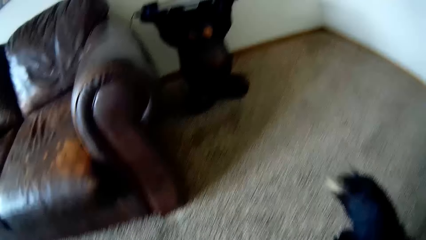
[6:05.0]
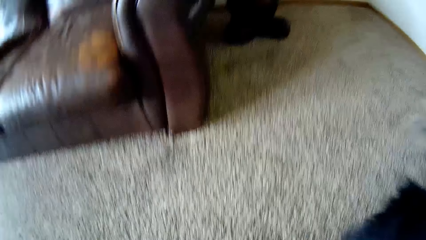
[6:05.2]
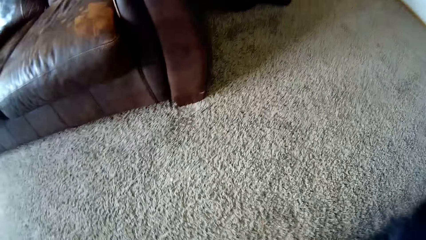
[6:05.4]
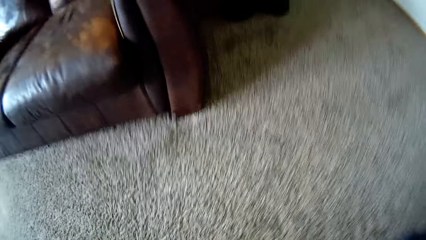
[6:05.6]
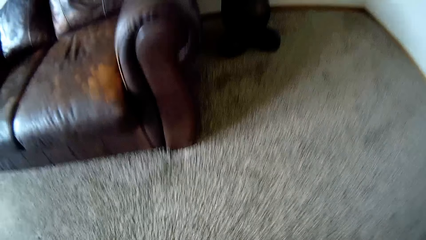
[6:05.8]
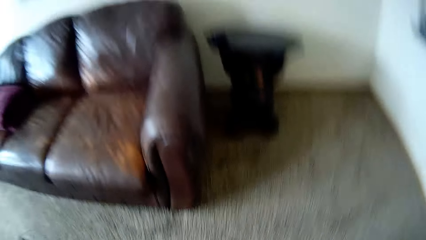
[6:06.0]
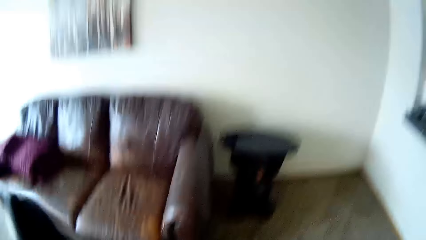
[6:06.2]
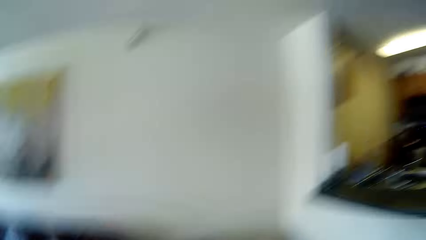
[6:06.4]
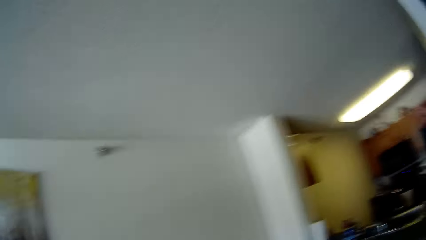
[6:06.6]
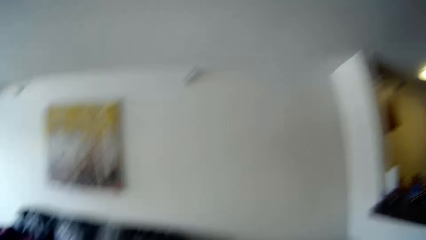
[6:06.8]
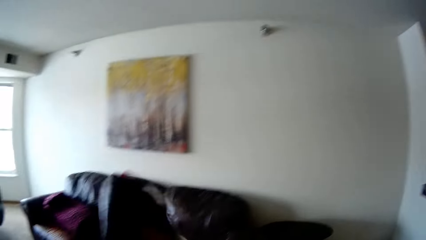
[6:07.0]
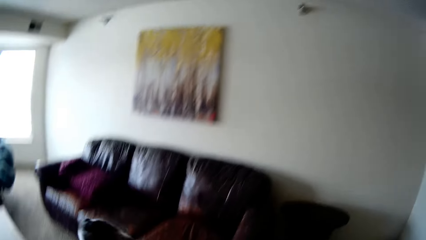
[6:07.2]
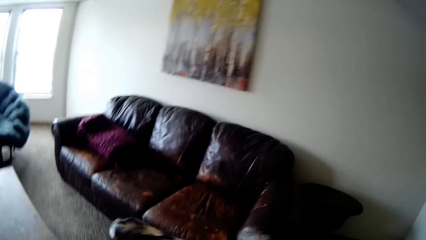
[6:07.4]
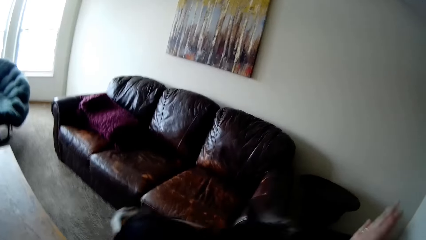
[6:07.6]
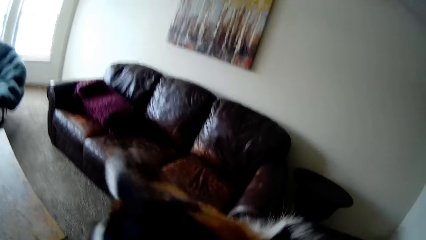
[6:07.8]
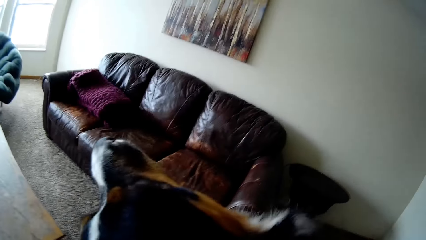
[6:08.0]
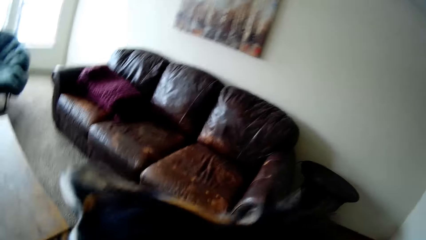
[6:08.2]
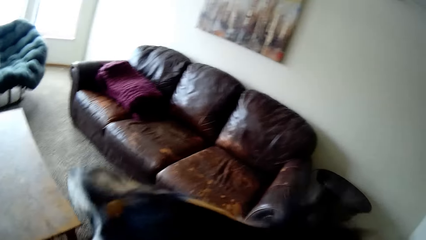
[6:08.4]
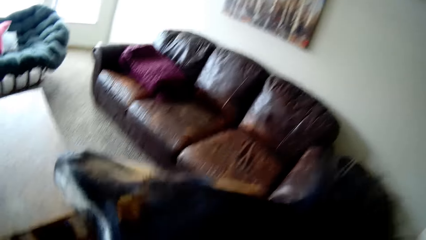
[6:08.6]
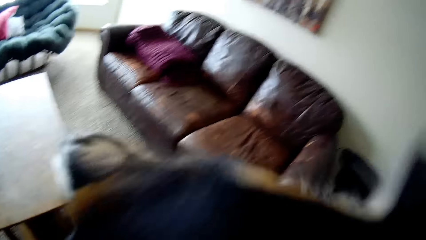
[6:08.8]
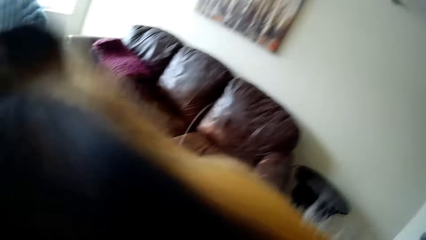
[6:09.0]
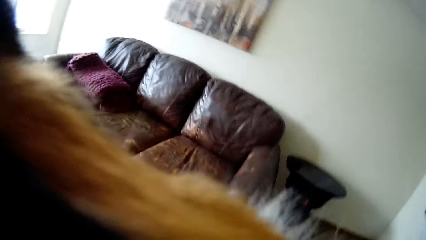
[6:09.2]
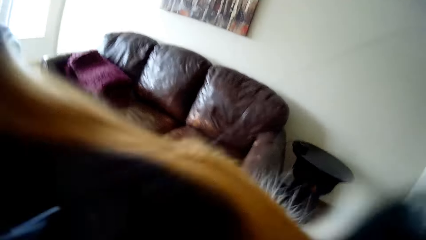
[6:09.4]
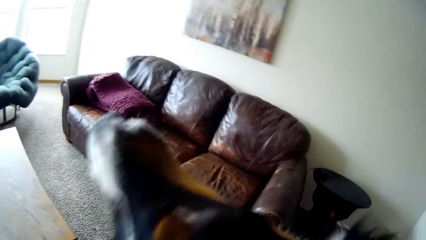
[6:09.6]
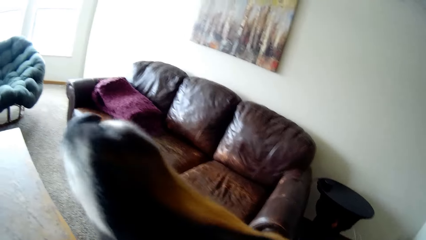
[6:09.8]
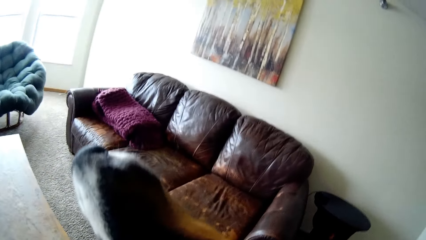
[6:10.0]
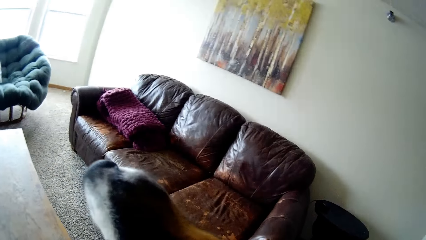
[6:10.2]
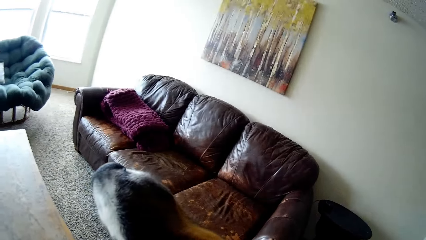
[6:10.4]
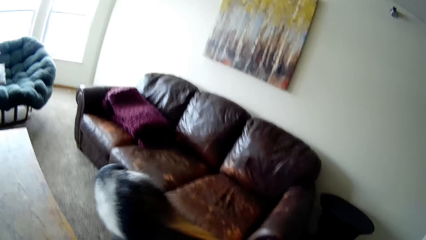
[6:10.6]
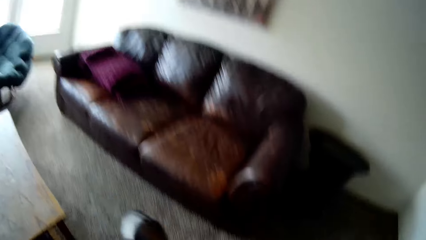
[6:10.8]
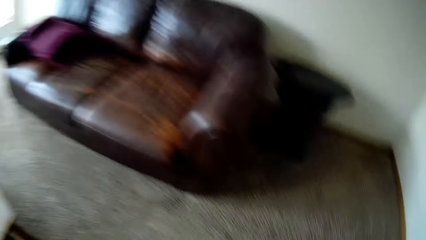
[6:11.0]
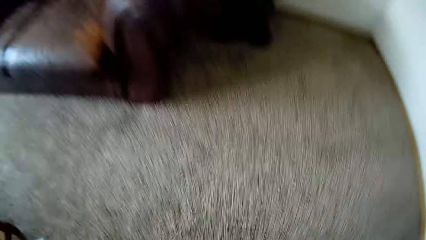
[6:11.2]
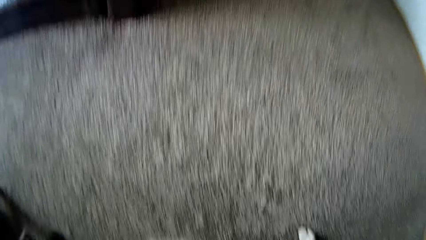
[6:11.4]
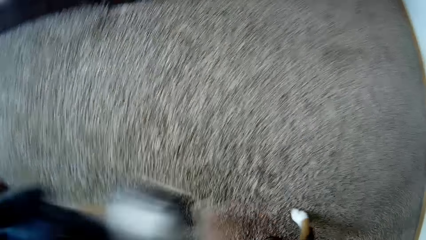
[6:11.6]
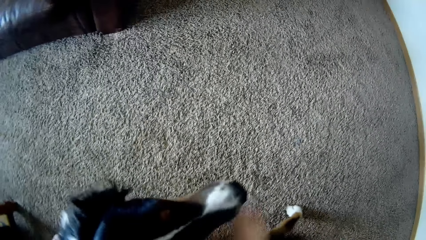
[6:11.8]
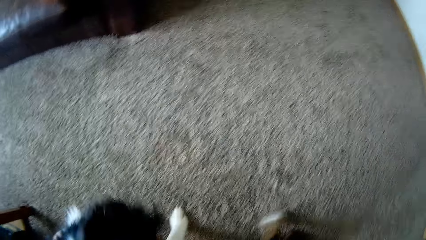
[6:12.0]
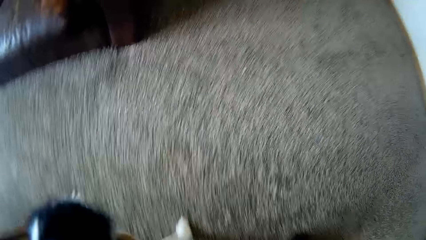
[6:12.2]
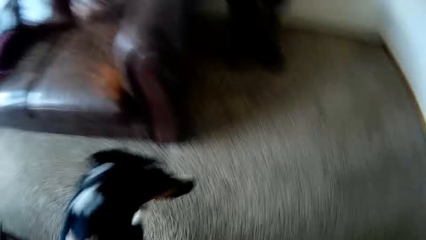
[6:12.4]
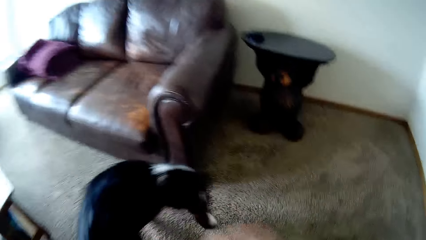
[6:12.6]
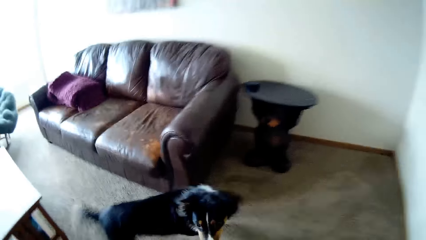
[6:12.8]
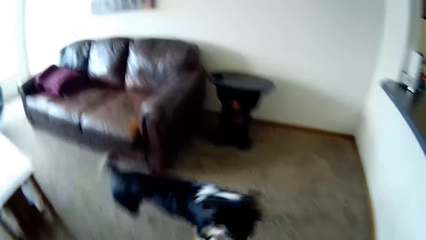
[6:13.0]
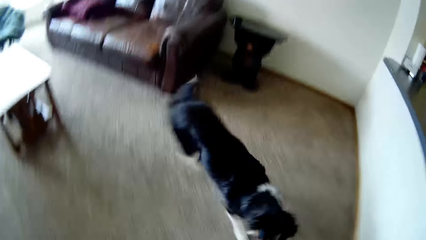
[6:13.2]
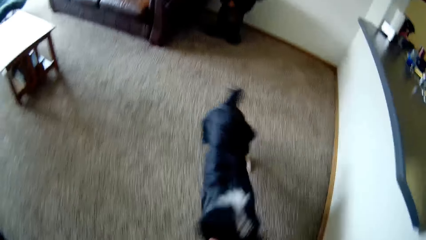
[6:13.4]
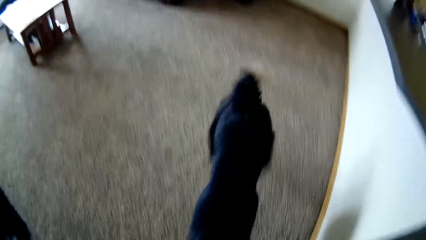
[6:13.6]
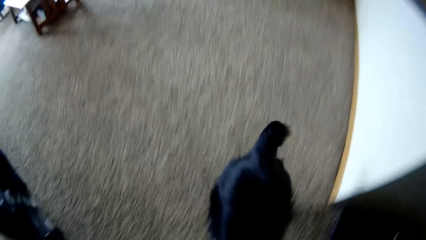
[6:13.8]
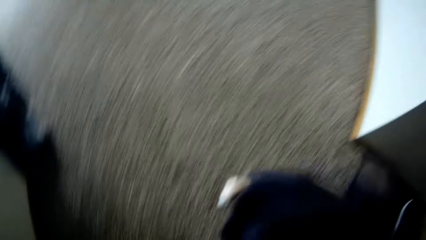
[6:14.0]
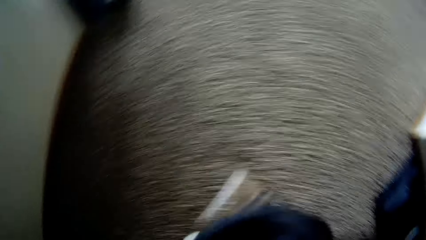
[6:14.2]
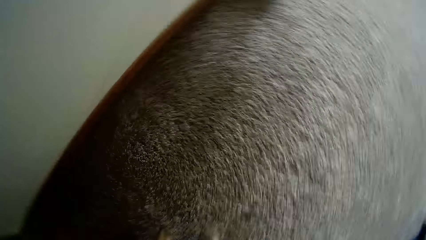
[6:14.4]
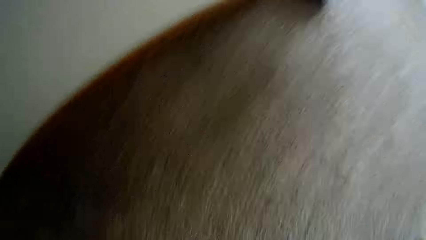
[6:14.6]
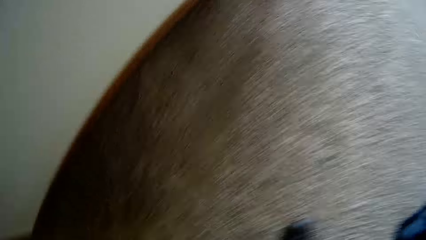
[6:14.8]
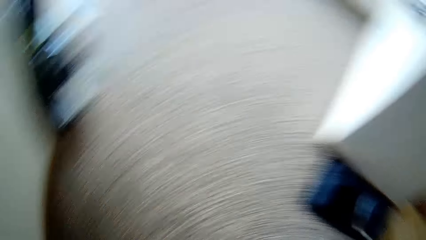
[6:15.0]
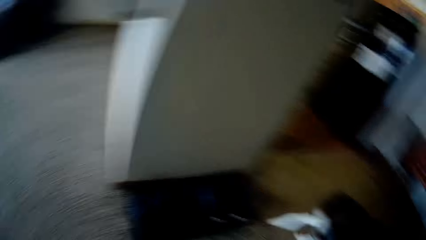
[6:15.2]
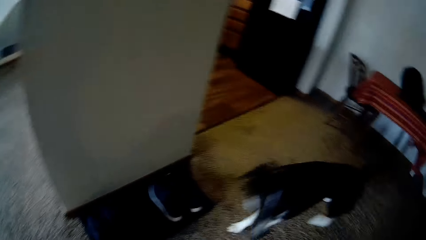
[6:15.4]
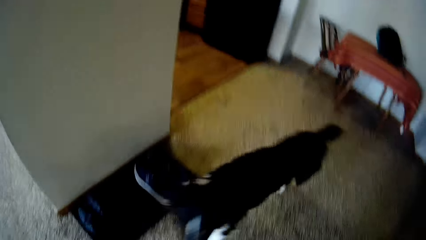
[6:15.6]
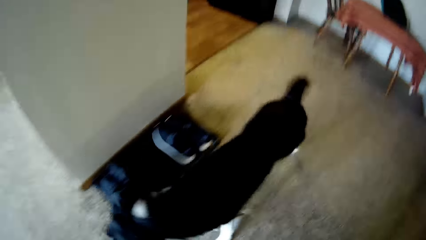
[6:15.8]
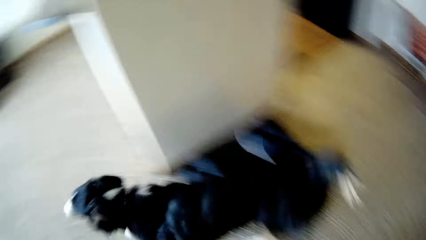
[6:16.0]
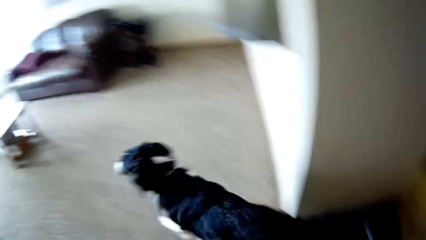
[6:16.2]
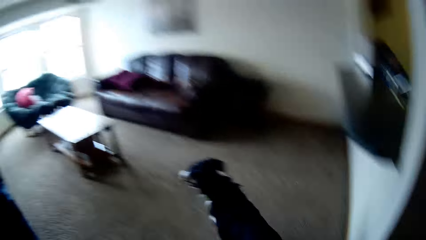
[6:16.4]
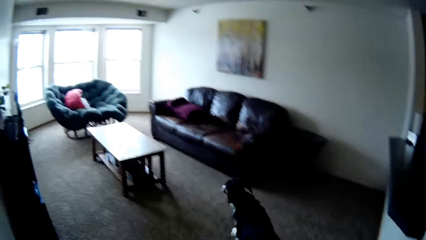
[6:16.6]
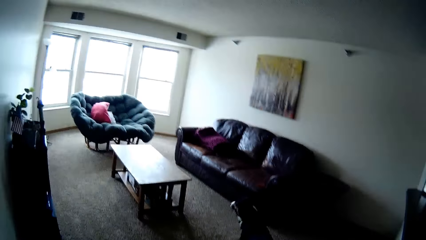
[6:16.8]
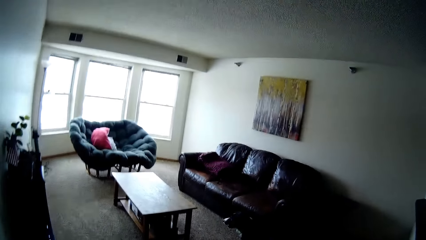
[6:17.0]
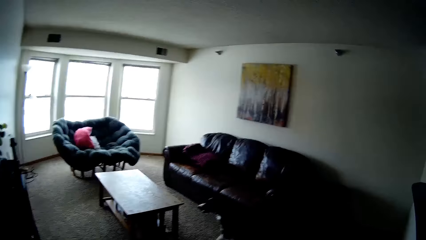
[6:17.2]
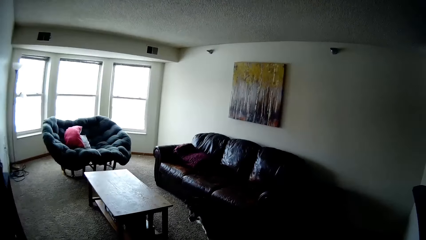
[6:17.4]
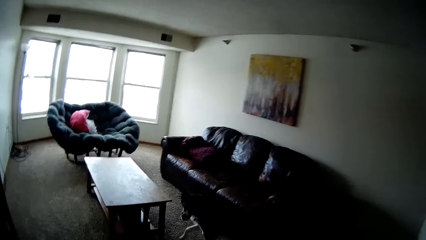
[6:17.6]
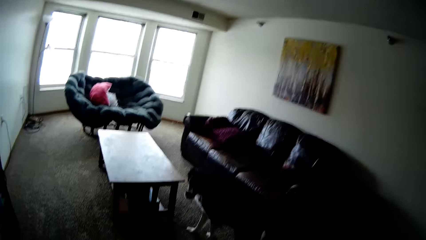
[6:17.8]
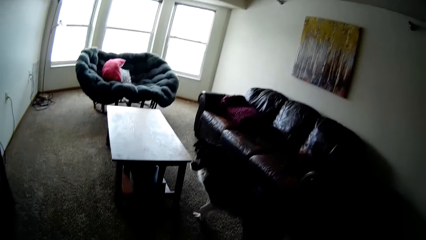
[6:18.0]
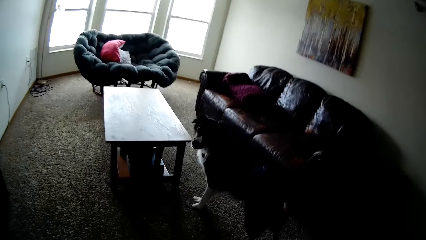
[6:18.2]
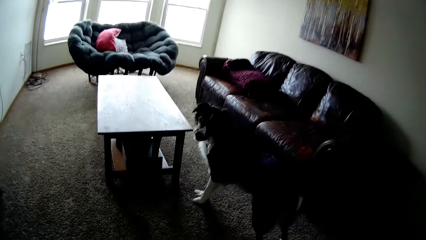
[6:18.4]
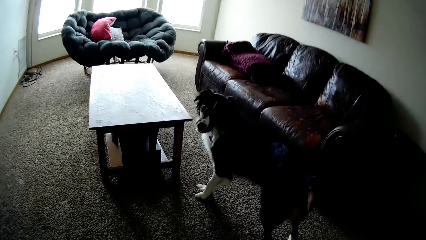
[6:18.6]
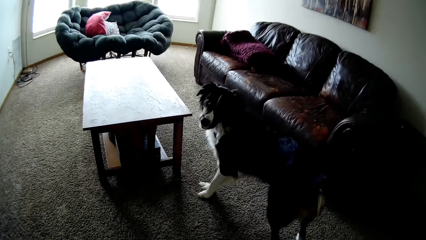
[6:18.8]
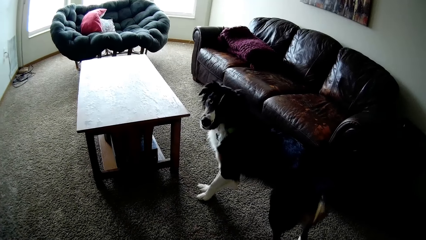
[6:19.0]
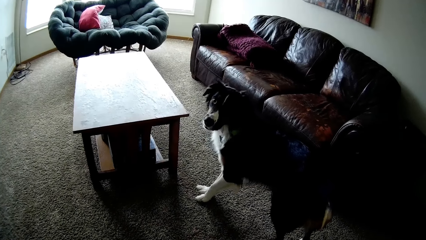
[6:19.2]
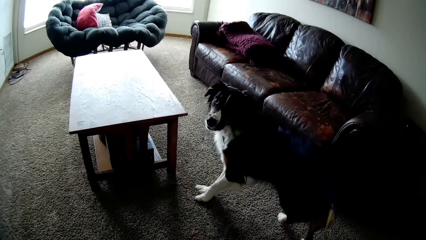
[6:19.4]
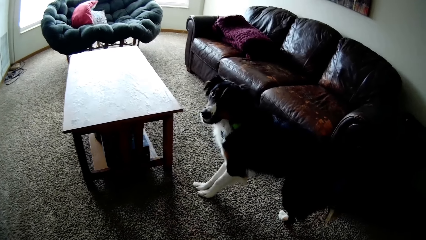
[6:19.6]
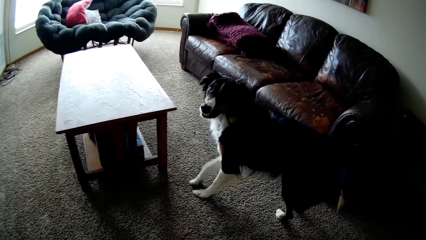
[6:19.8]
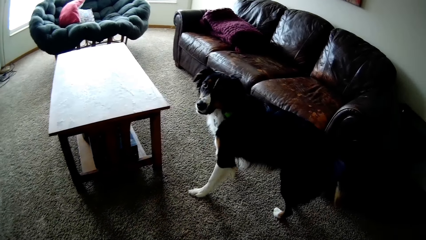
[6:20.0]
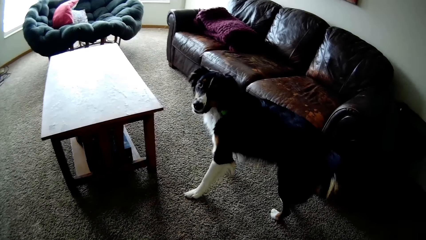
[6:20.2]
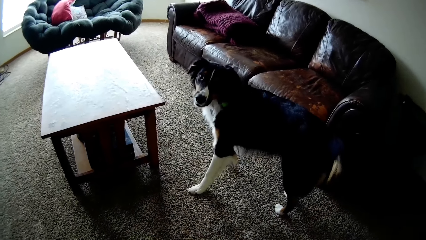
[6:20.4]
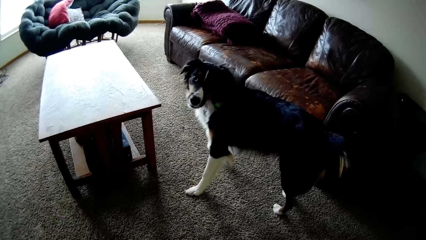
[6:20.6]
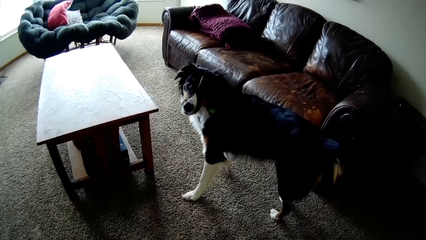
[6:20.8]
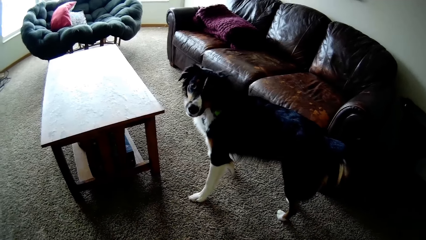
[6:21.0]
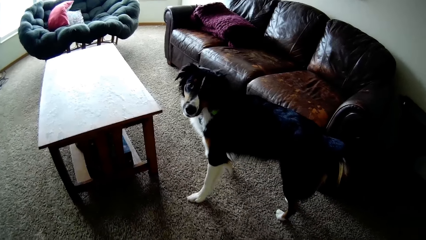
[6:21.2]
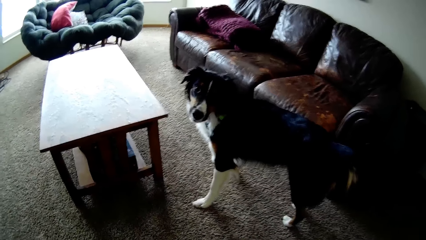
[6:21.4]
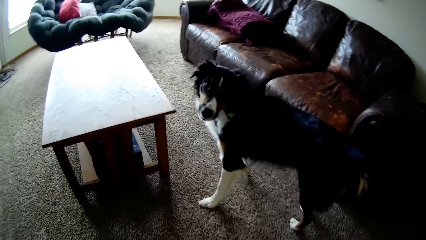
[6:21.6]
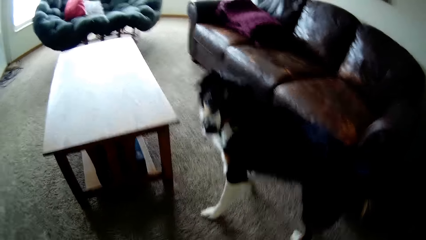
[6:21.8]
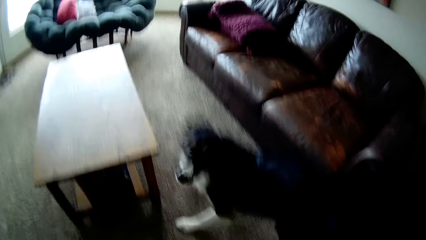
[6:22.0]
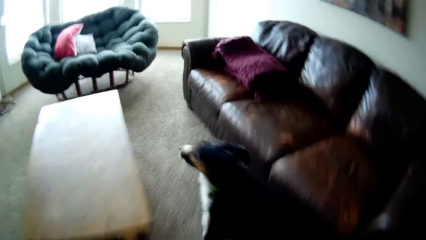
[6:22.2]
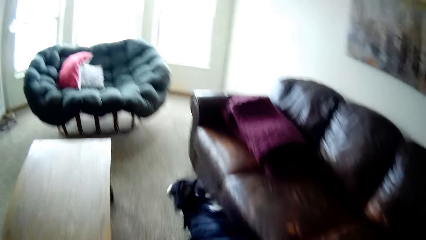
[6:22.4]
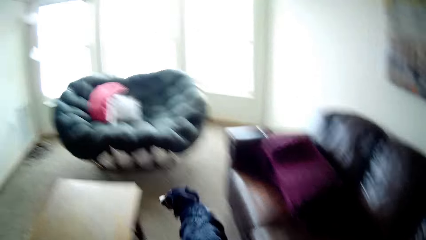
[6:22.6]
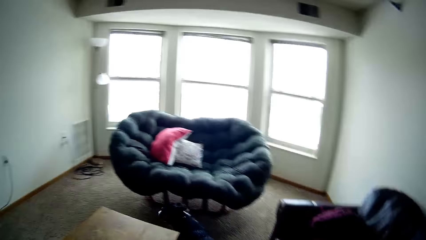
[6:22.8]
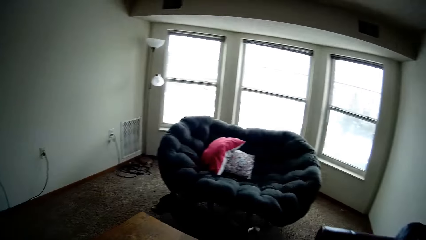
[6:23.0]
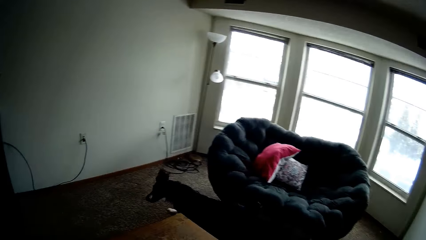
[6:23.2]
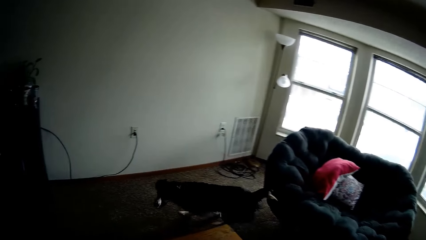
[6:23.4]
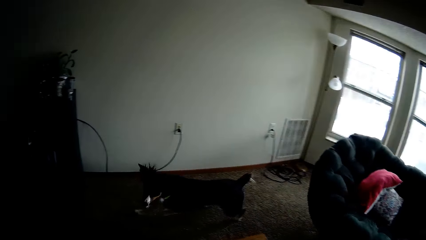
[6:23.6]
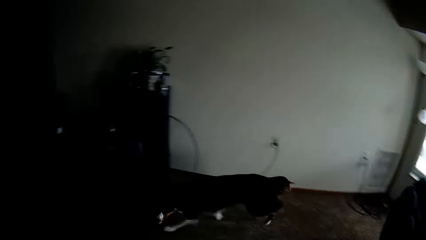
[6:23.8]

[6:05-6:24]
The camera wearer carries the dog with both hands. They lift up the dog. They drop the dog on the floor. They play with the dog. They chase the dog.
